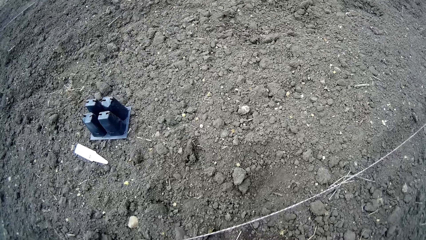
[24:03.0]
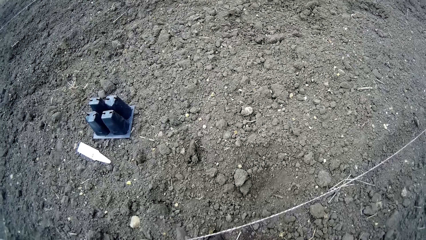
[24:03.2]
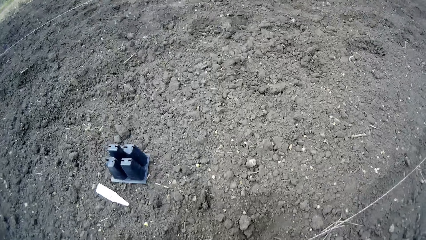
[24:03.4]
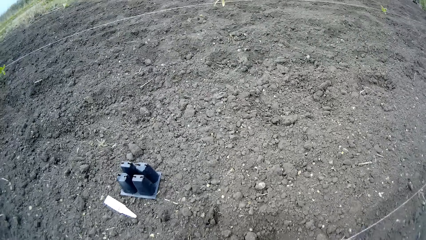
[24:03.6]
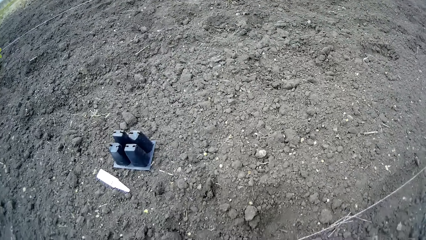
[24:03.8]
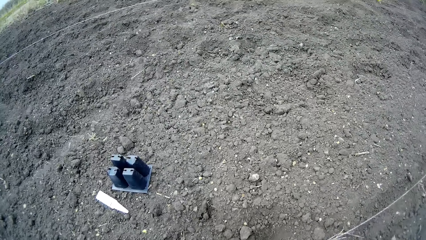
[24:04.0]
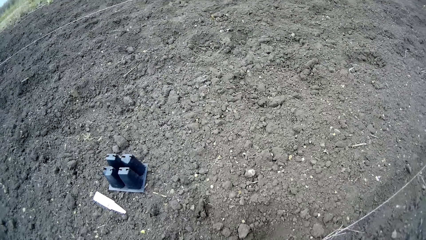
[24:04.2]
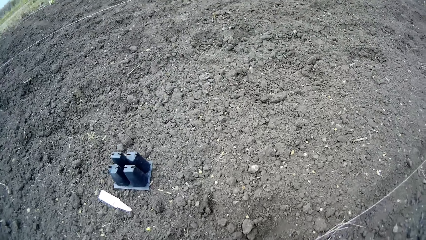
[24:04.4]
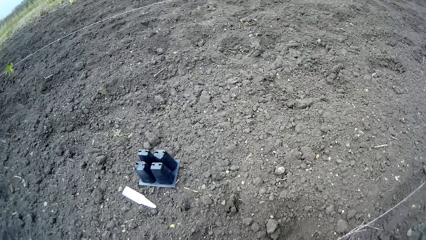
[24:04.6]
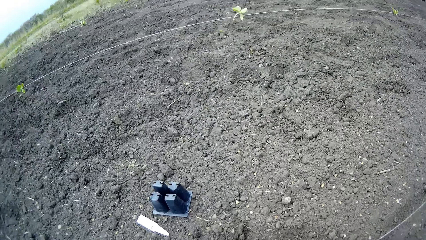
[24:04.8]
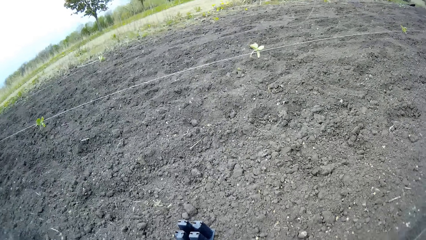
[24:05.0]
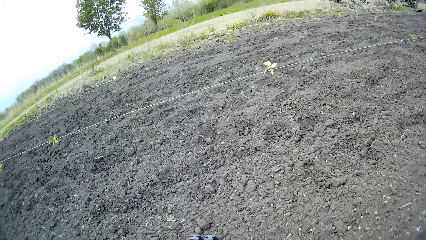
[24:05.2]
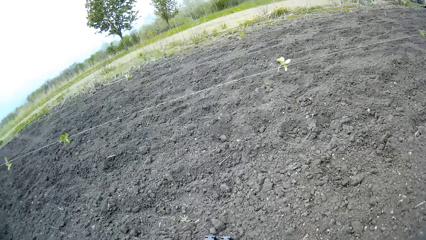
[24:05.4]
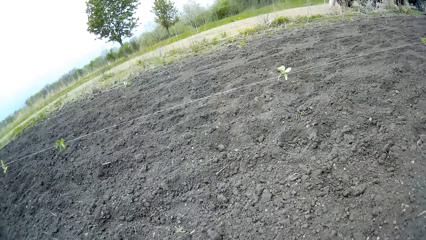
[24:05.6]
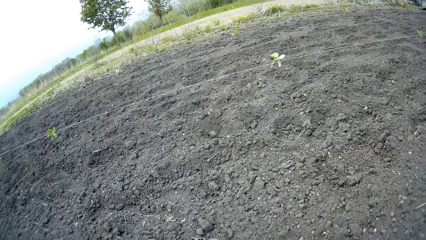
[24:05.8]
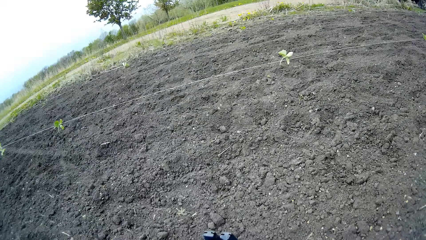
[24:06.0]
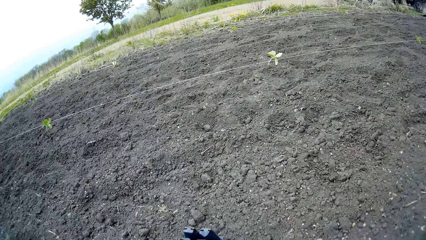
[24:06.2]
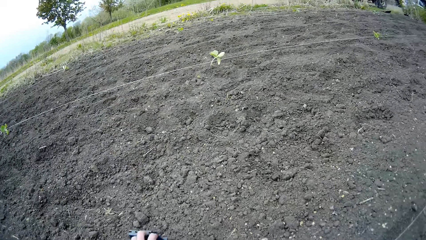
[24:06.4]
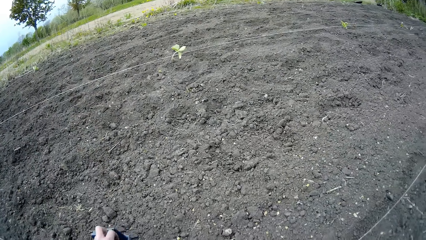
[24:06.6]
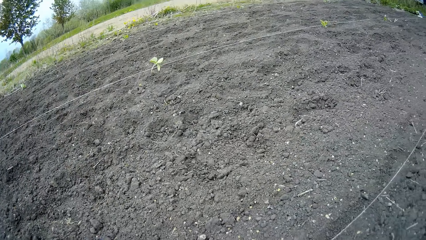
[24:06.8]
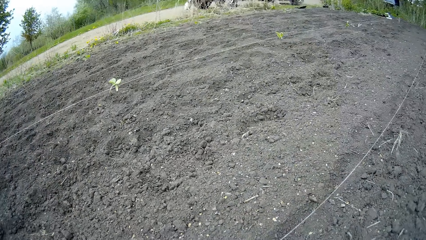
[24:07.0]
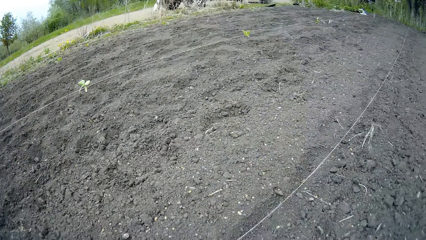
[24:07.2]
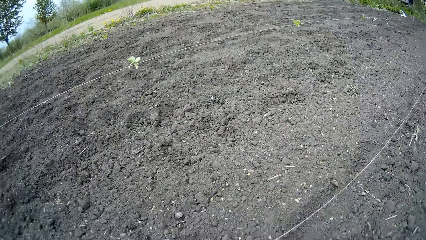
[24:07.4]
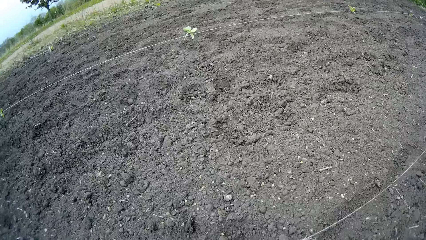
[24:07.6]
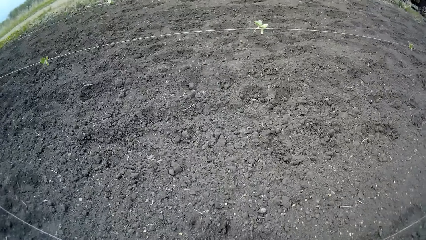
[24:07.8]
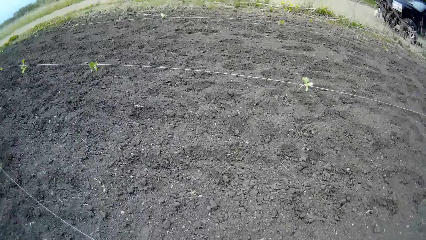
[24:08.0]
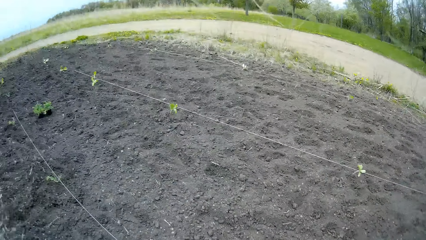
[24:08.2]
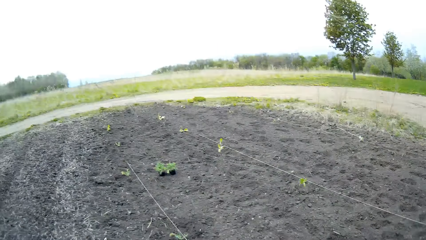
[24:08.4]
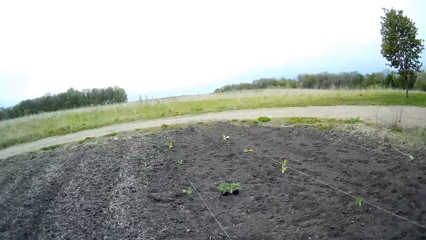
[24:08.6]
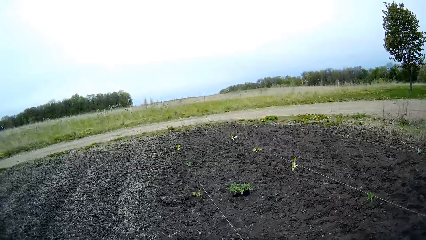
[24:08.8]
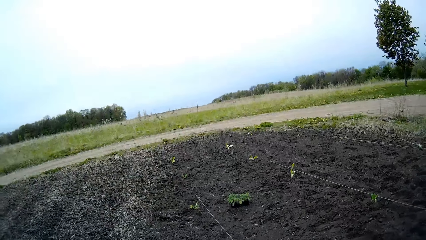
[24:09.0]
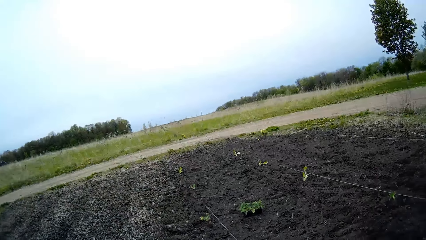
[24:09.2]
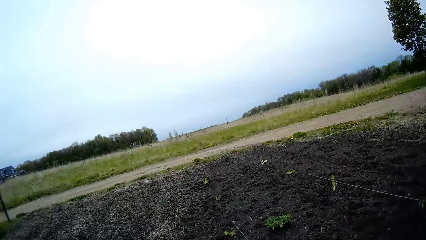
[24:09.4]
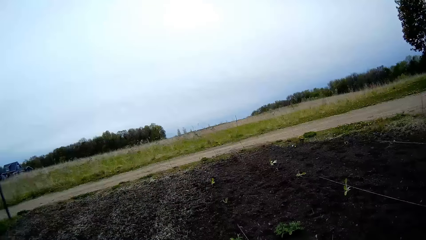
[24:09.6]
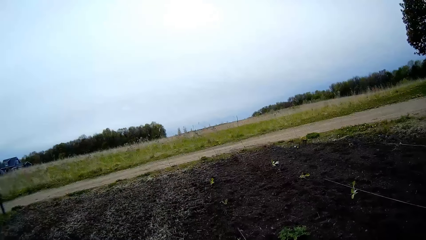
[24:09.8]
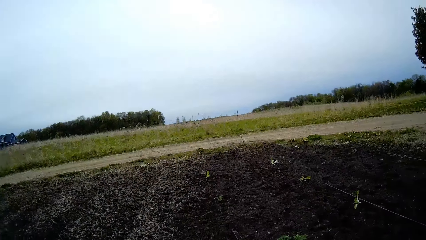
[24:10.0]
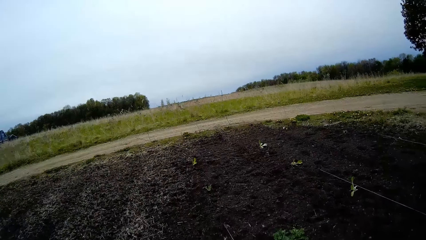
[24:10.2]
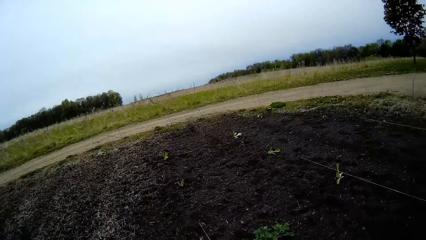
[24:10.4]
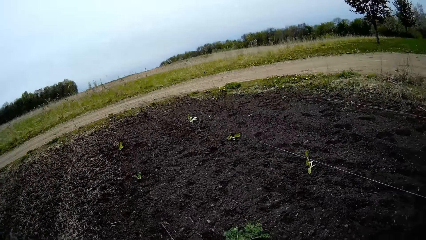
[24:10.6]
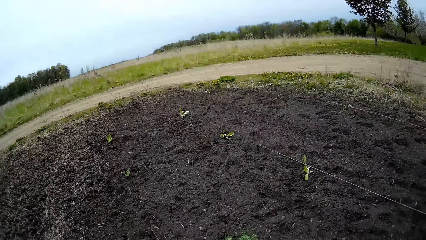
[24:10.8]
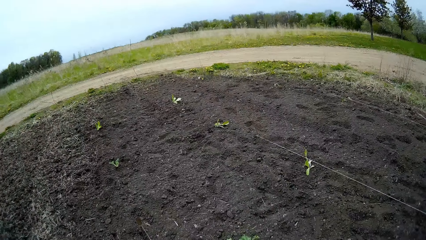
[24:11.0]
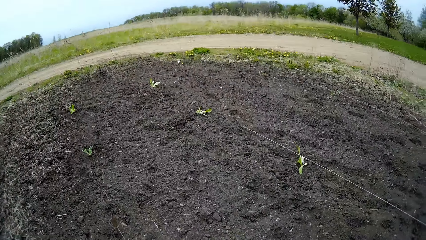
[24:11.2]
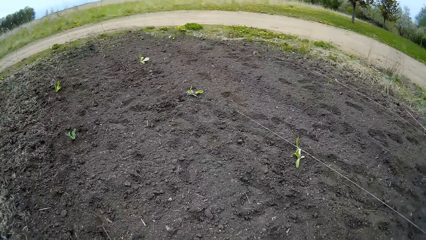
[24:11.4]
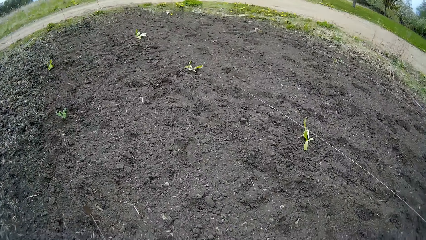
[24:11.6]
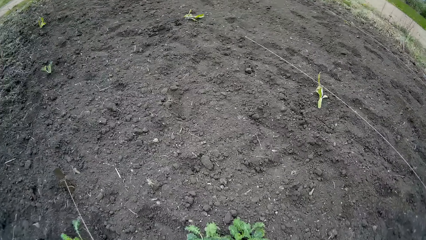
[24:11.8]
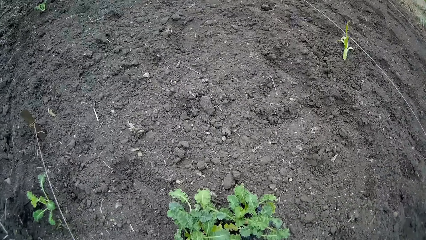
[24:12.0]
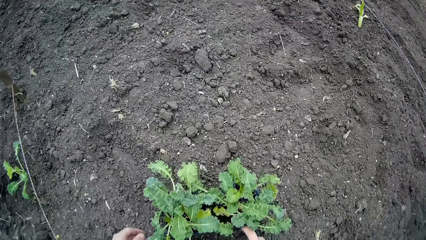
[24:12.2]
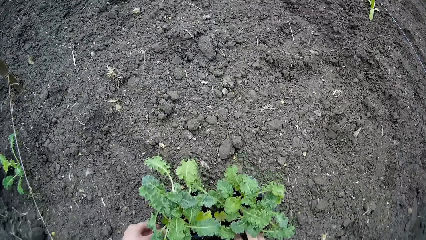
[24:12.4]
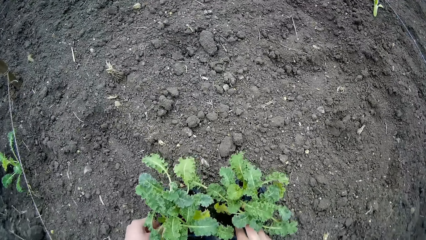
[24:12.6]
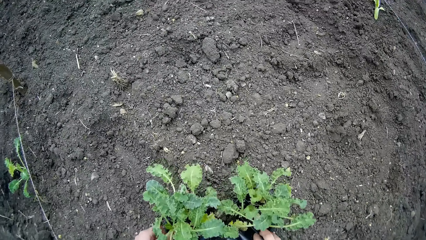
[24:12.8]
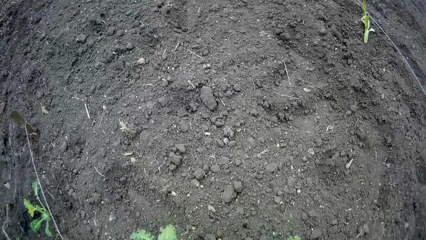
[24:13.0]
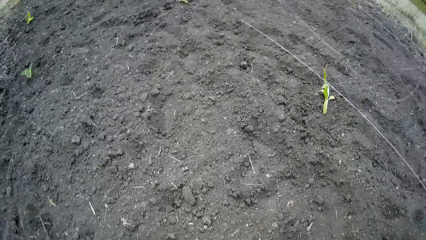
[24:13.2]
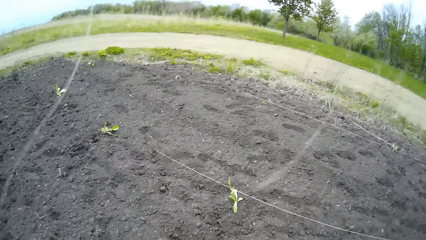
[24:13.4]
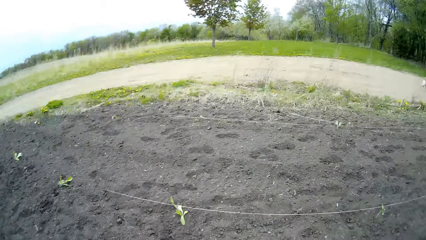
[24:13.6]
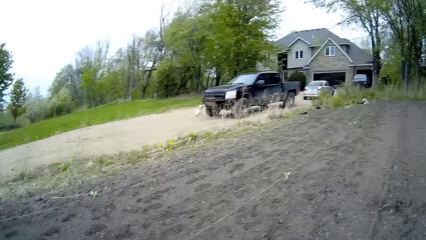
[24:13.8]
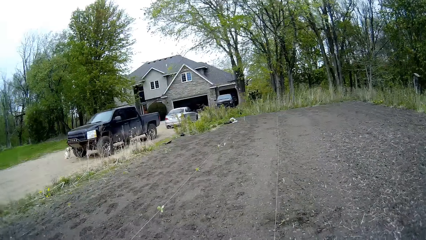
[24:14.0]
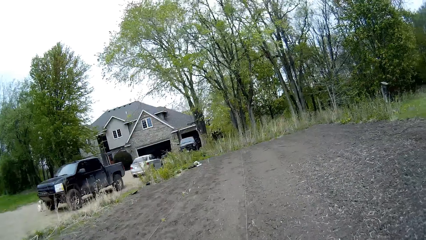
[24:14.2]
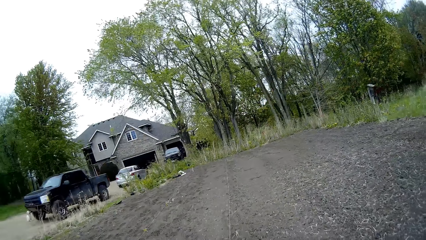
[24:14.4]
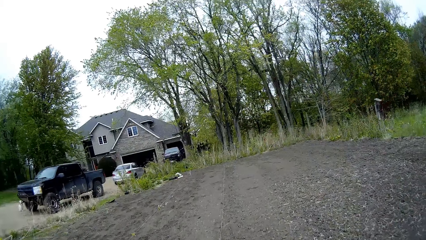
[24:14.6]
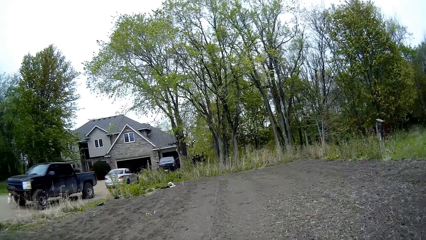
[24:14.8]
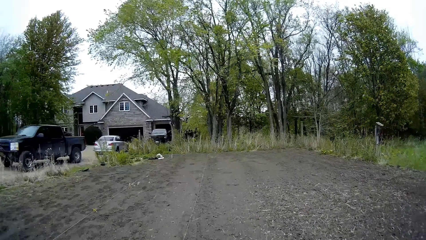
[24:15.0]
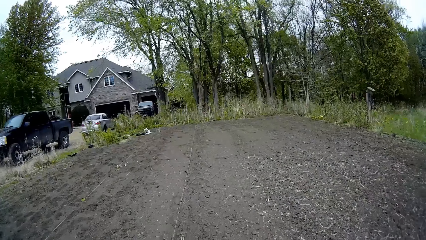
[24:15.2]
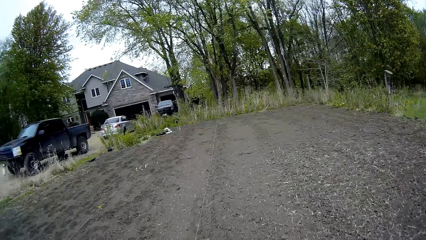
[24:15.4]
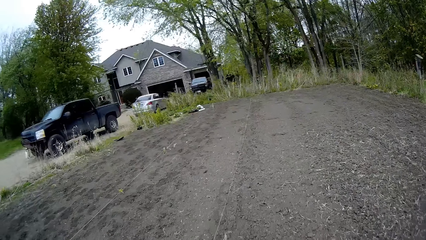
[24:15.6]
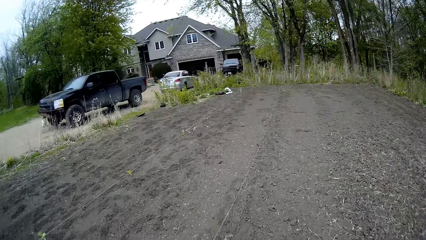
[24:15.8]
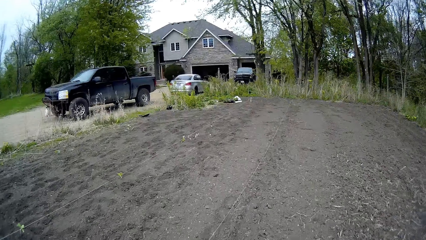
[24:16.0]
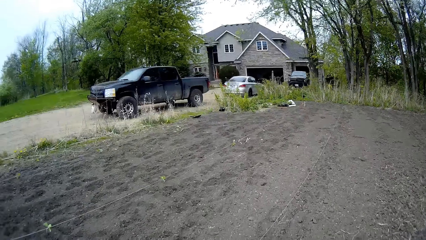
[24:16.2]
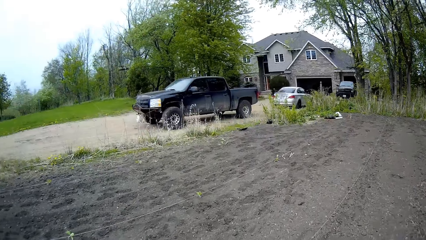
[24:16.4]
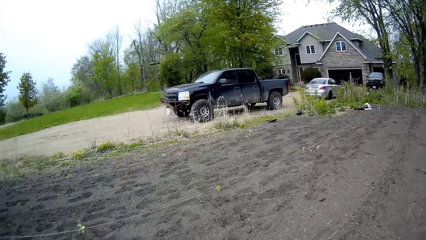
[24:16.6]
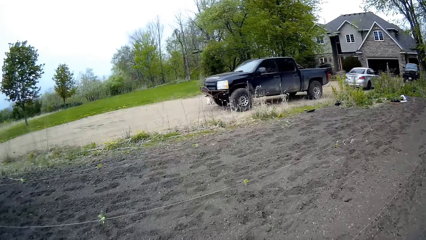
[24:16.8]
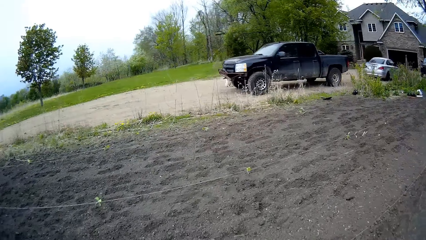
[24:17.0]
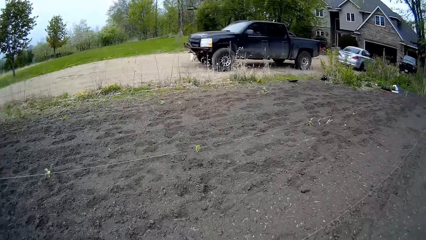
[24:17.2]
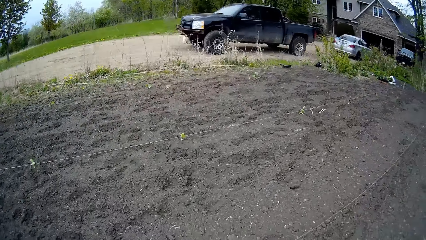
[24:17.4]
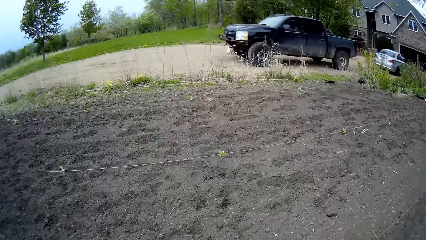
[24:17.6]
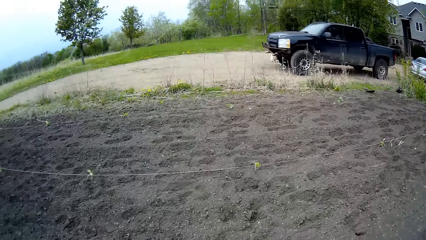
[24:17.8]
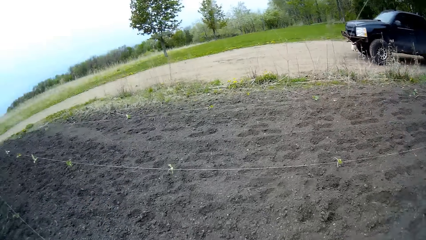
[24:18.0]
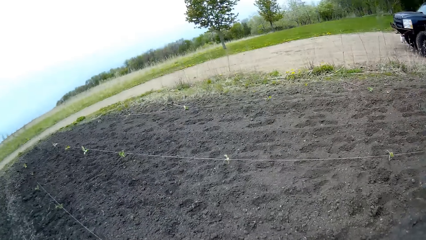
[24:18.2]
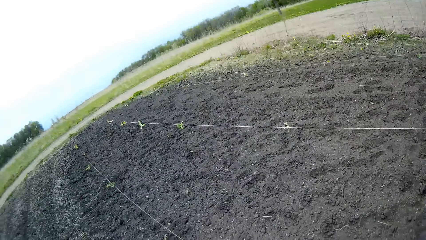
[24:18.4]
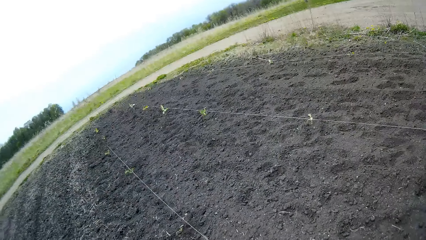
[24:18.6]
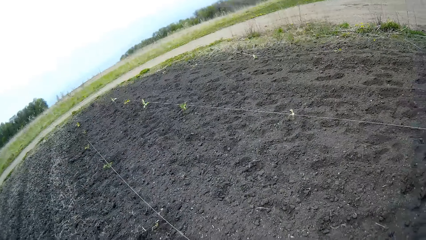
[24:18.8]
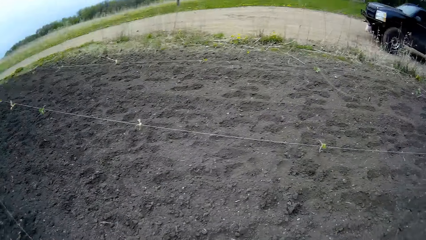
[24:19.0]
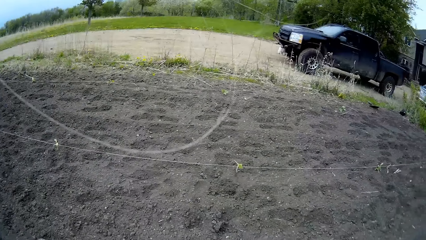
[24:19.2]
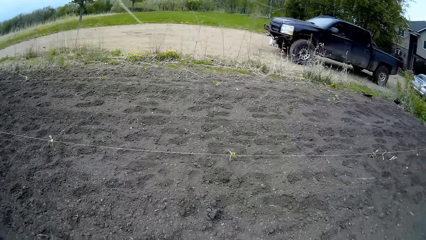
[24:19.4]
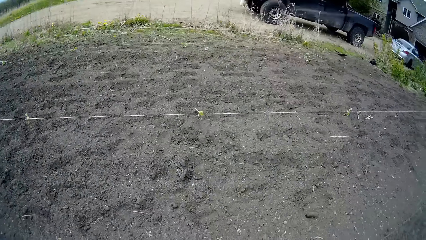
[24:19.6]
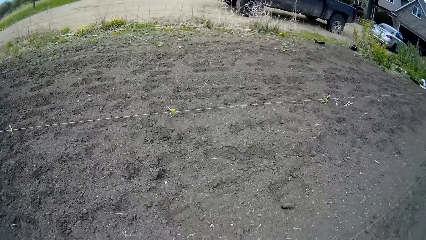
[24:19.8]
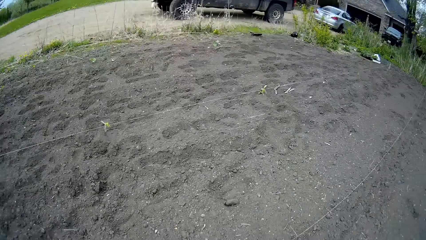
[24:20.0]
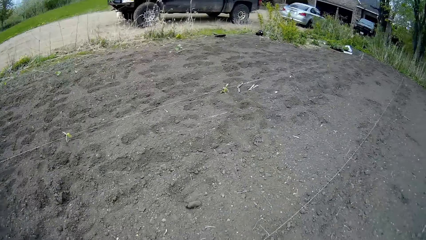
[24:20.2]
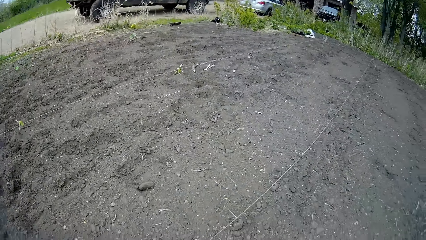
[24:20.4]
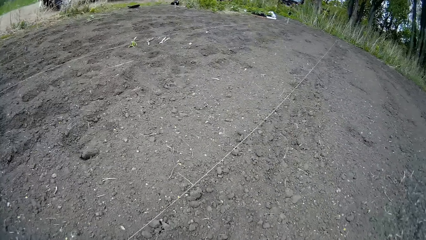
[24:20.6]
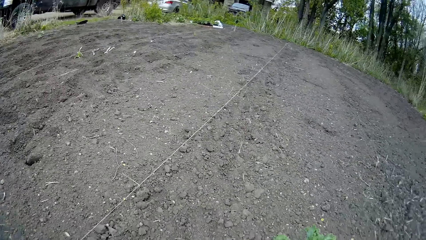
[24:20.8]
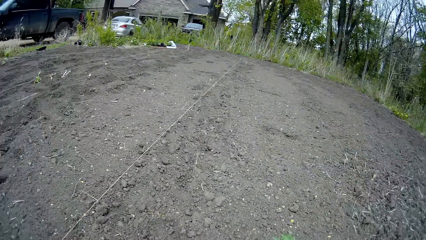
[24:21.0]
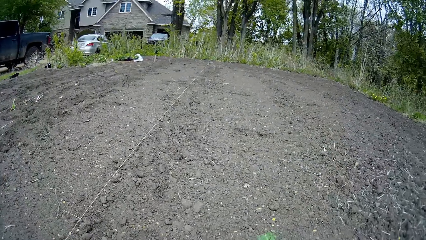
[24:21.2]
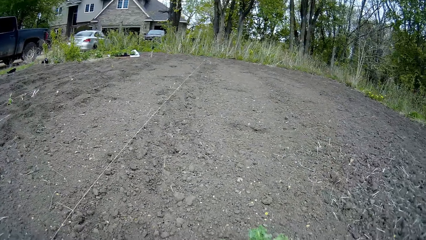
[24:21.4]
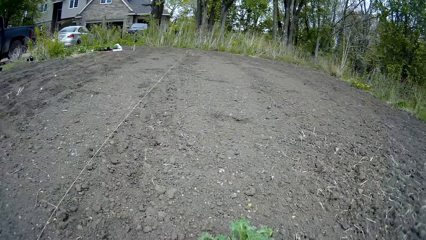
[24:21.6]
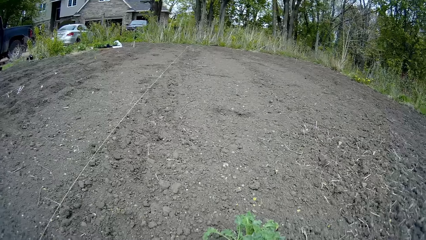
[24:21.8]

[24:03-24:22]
The camera wearer looks around. They hold two plants in a flowerpot on the farmland with both hands. They plant kale. They look around.
